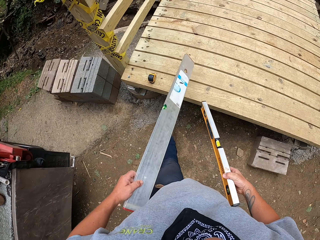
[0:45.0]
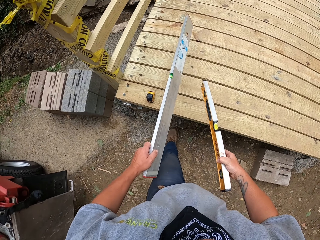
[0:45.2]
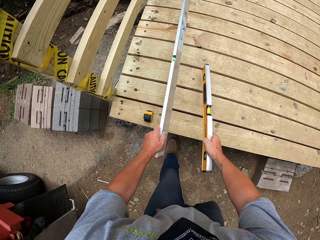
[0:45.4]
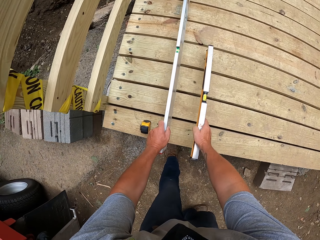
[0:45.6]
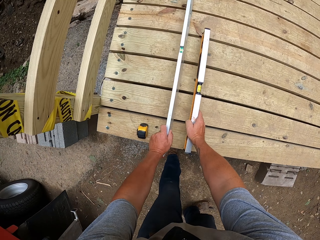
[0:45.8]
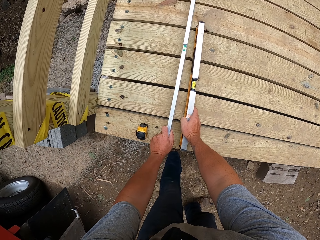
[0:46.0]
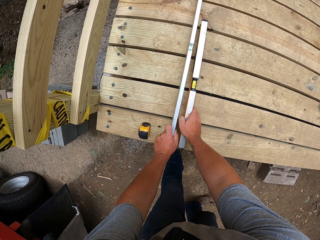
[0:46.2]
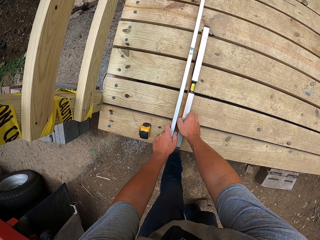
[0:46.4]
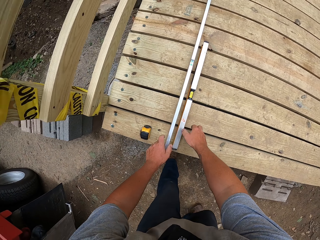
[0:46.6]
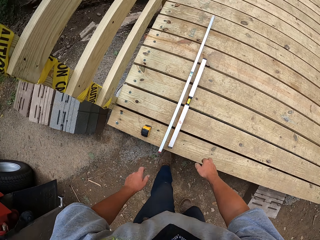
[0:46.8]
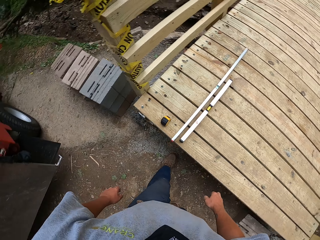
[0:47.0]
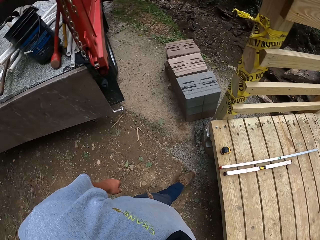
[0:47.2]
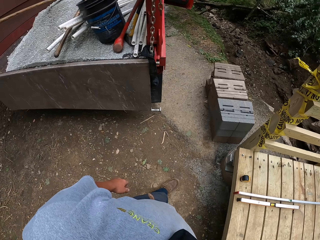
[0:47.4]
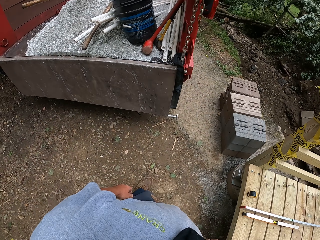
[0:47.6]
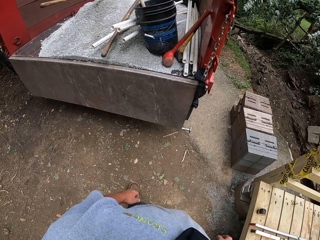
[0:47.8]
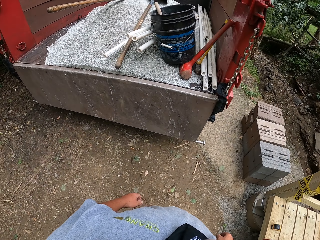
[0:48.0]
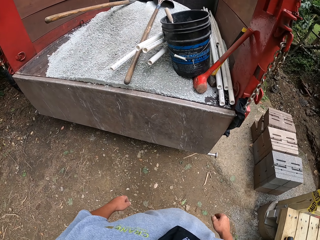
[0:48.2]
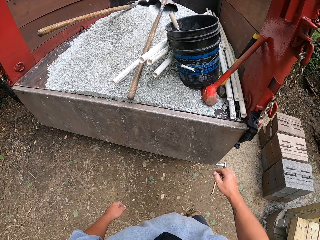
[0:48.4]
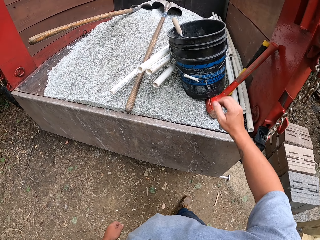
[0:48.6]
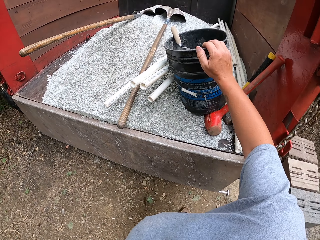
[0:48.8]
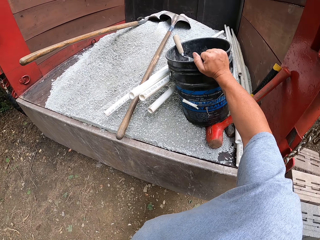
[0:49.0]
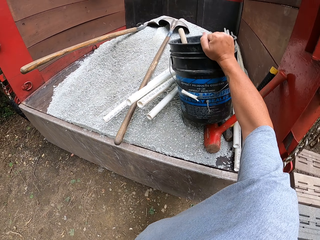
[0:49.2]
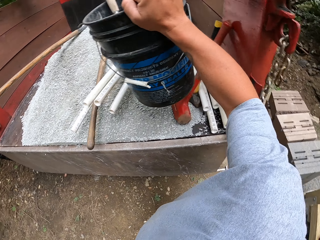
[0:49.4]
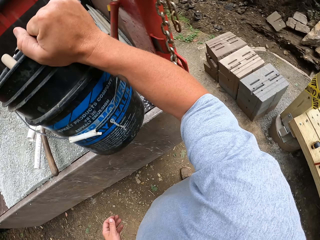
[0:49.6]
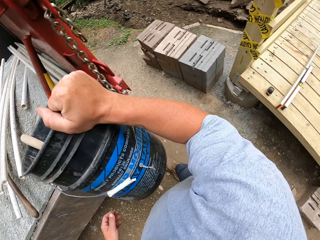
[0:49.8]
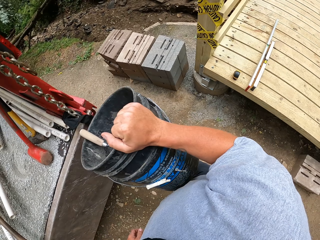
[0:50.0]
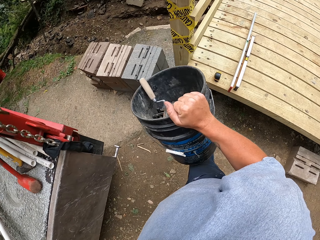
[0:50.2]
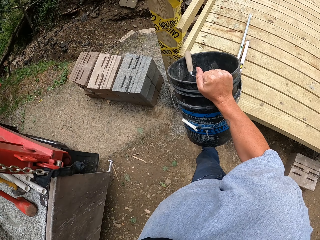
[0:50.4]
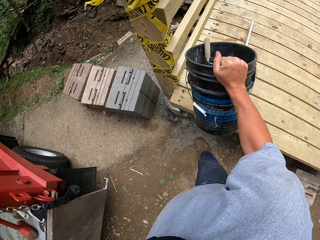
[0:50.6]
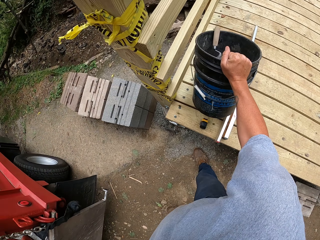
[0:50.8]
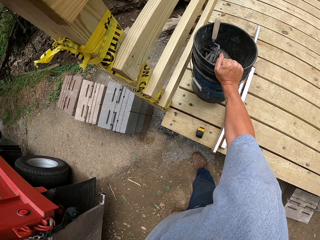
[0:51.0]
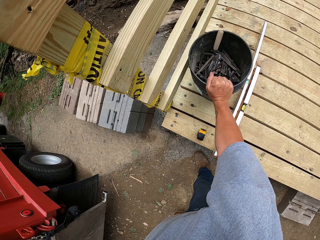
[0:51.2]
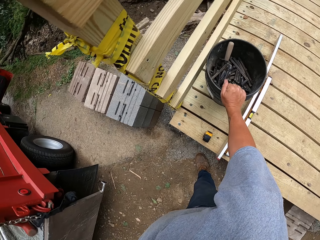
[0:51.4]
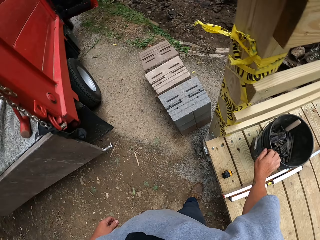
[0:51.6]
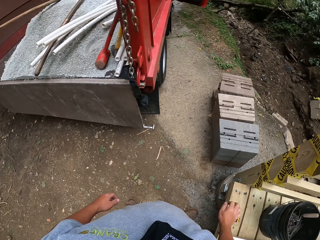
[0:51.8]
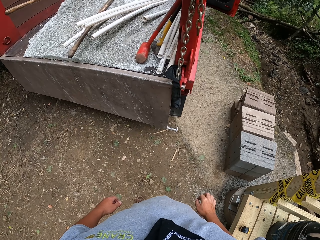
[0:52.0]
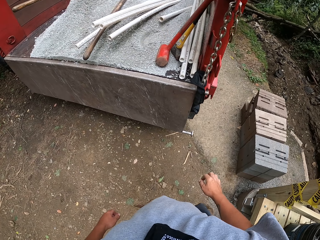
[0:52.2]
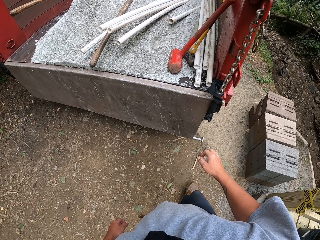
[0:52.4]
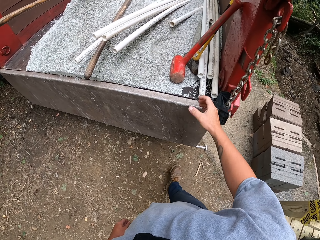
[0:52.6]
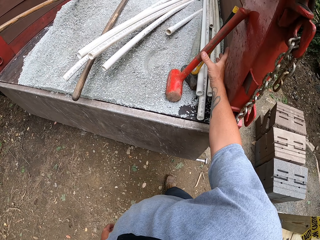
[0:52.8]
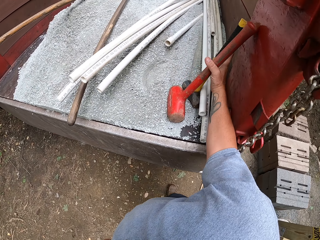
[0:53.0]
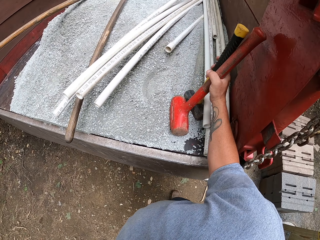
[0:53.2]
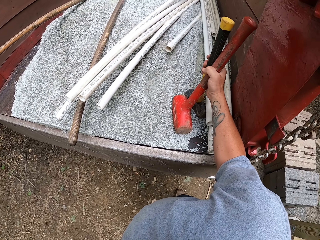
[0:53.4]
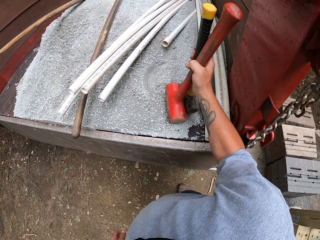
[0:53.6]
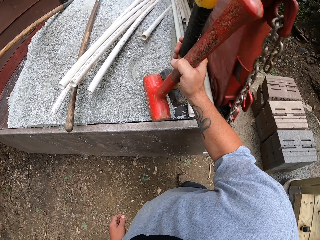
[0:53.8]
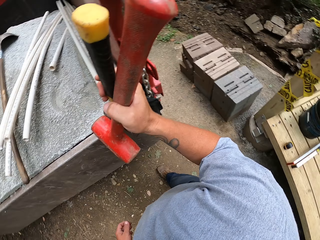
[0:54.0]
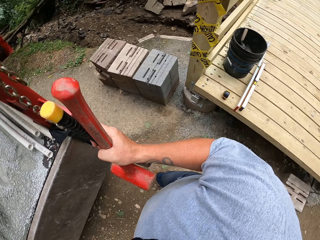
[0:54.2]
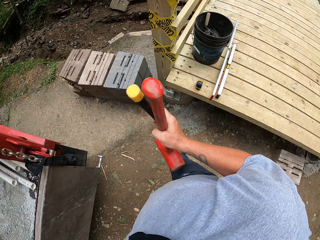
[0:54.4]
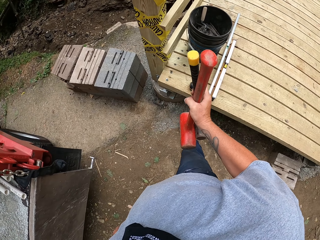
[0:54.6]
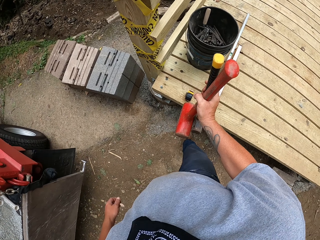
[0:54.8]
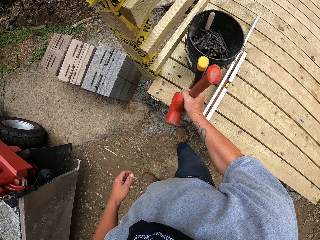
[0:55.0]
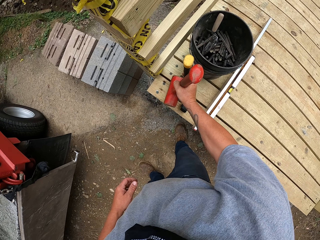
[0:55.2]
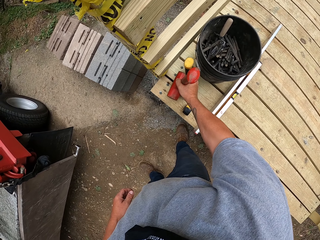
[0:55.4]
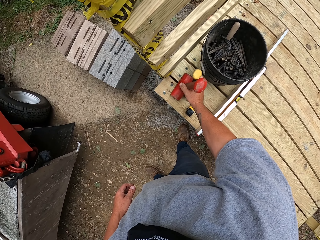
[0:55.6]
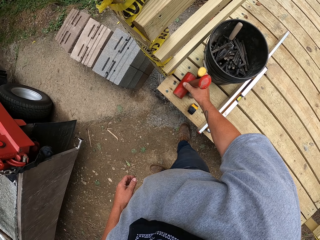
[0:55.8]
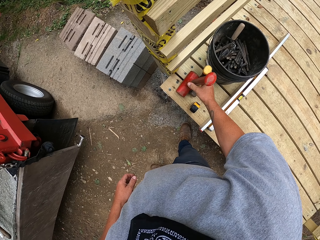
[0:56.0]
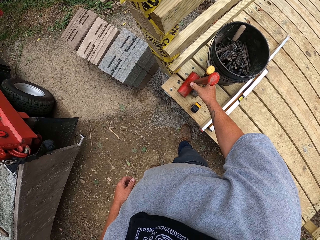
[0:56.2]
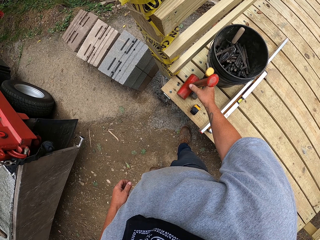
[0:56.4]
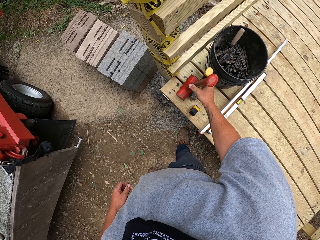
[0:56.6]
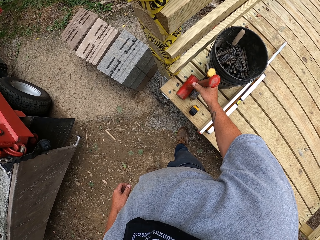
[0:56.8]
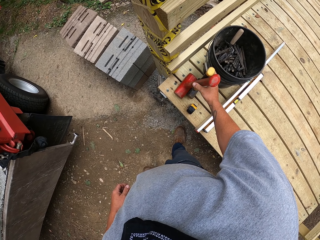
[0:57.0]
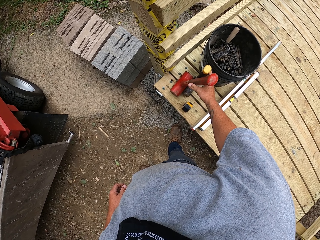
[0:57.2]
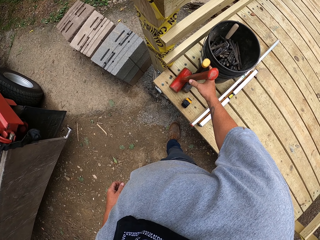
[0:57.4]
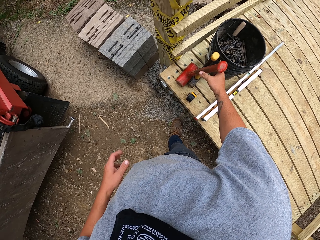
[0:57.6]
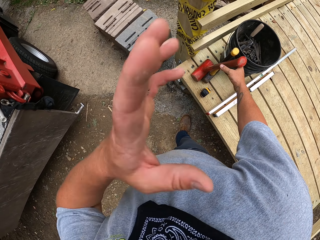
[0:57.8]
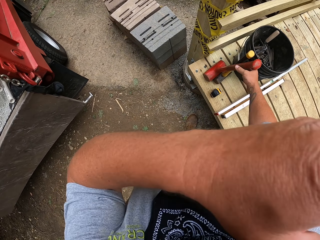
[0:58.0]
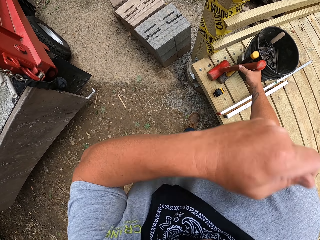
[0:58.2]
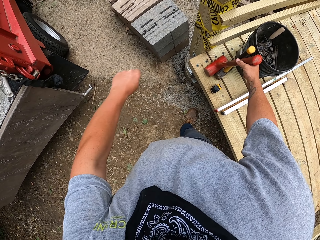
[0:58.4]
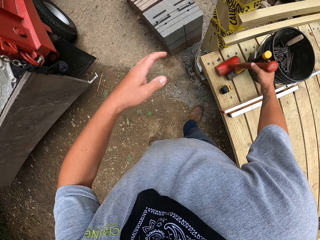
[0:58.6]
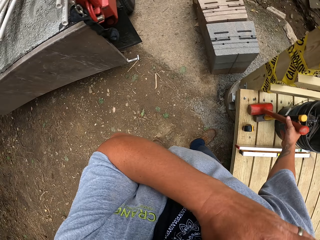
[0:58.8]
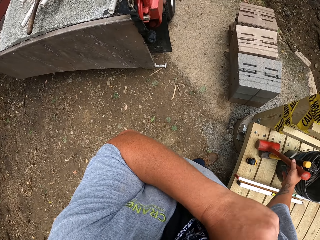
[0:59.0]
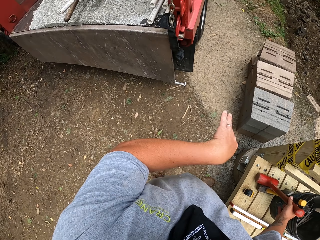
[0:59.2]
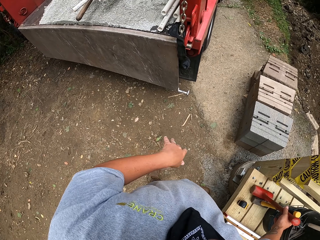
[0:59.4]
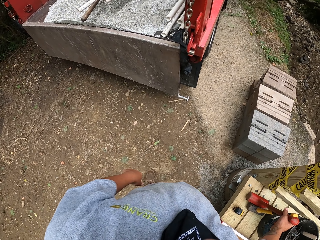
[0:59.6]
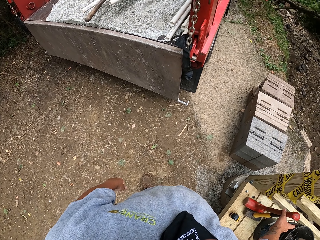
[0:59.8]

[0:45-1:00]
The camera wearer places the spirit level on the wooden structure. They pick a bucket of tools from the lorry. They place the bucket on the wooden structure. They pick the hammers or mallets from the lorry. They place the mallets on the wooden structure.

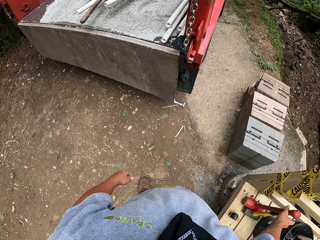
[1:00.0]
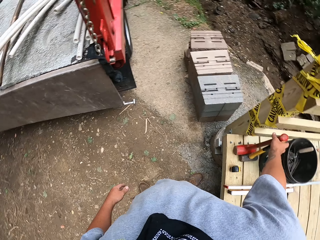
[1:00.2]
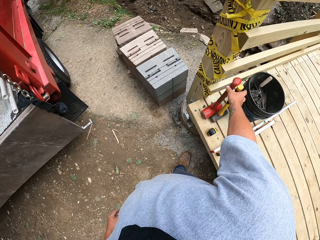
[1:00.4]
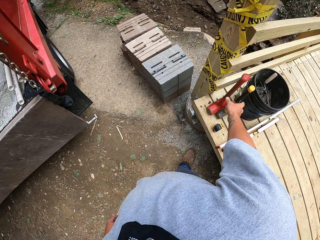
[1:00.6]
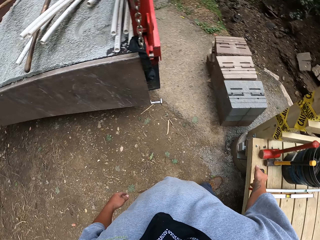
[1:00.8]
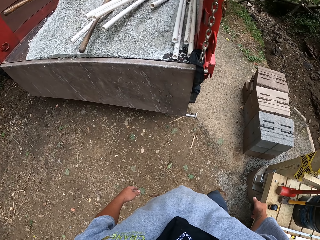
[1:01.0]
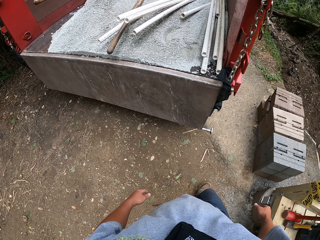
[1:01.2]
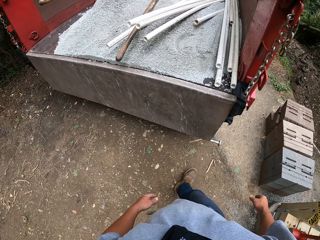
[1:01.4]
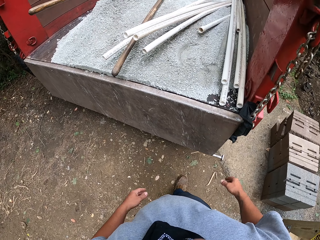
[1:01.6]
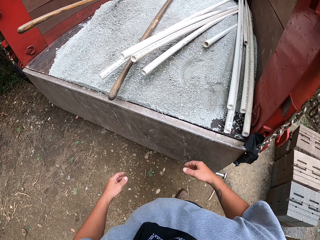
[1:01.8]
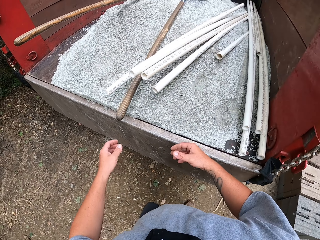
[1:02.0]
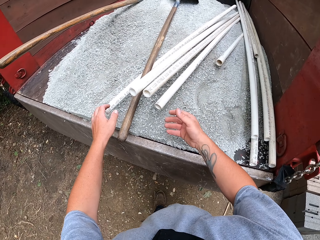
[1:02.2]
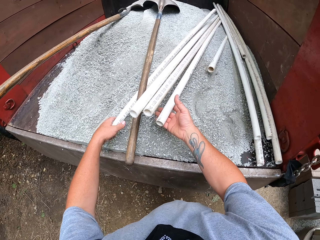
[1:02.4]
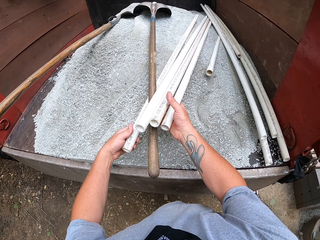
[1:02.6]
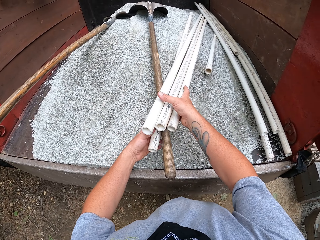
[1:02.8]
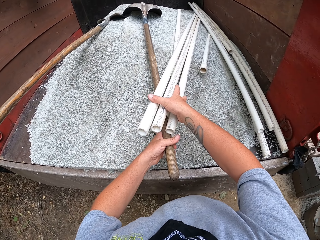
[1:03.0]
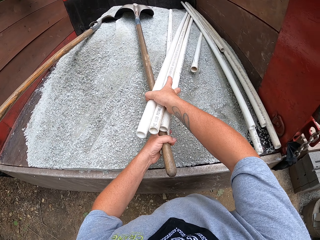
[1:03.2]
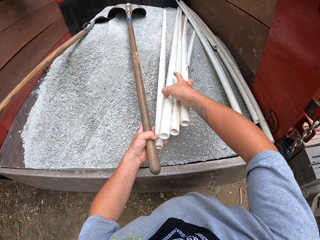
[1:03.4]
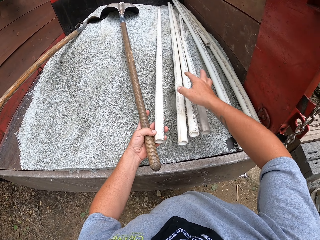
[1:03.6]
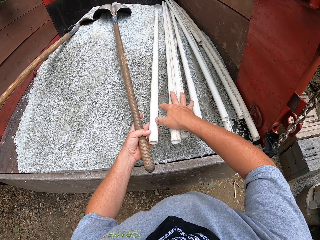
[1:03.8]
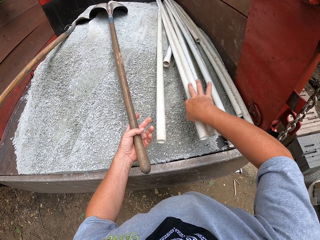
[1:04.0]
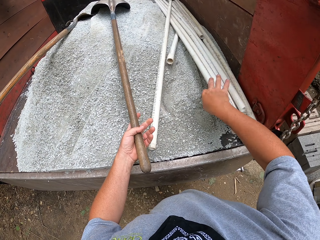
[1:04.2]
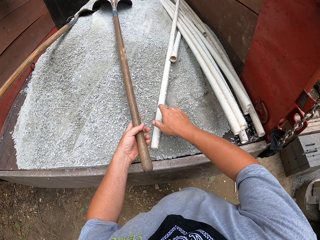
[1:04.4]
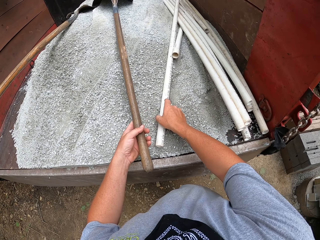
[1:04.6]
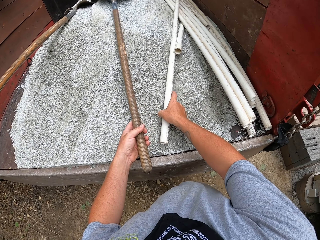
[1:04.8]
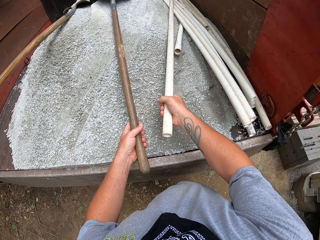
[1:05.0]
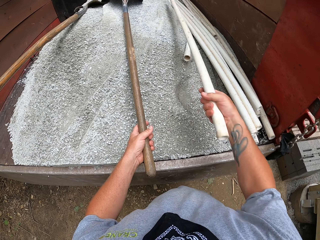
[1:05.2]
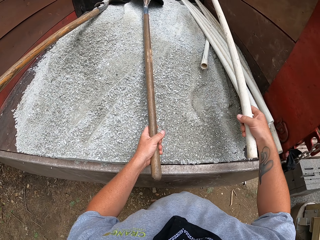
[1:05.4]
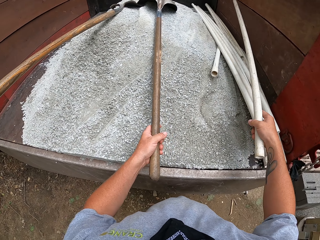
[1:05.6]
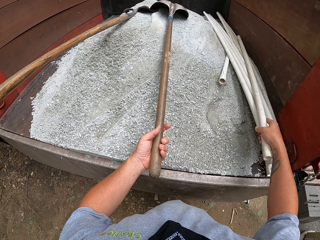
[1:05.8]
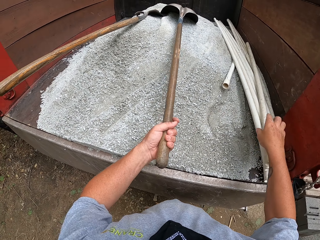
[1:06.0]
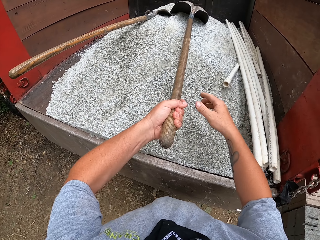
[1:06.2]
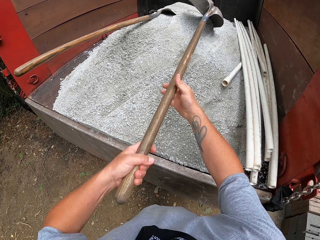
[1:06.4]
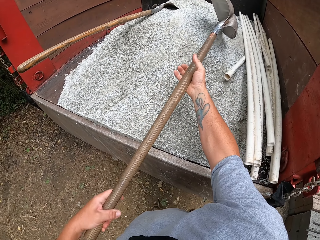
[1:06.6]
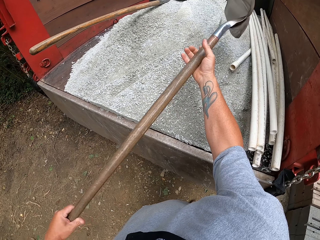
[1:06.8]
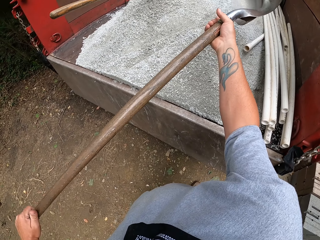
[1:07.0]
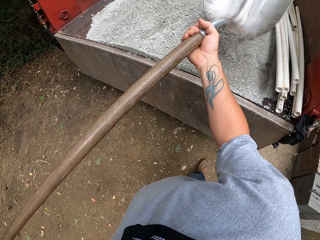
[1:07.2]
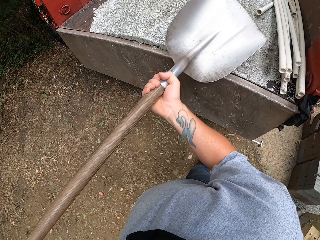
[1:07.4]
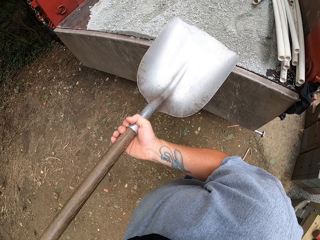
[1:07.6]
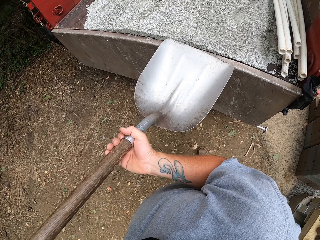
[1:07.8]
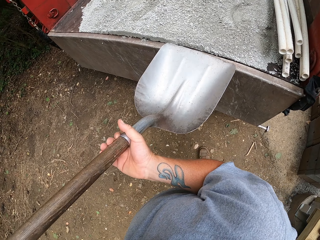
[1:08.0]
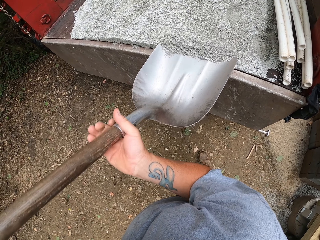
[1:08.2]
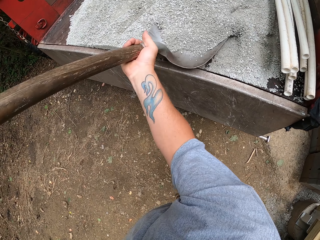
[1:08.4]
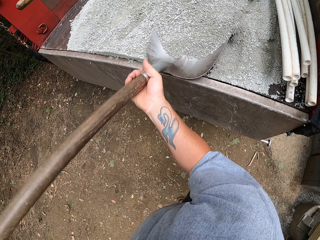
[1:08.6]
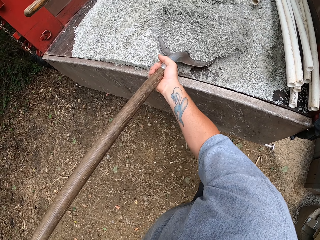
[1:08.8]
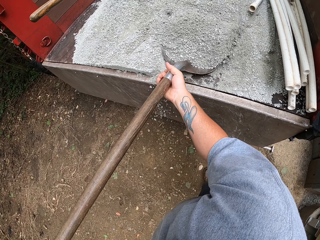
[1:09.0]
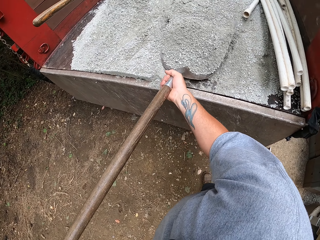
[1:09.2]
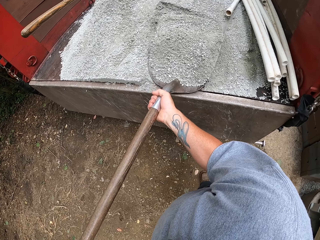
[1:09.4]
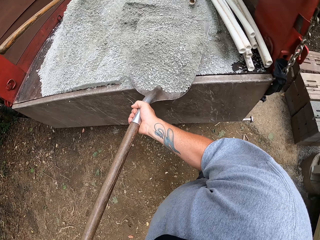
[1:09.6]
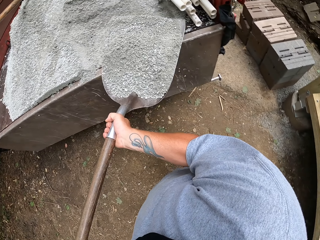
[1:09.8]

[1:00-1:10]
The camera wearer puts the pipes in the lorry aside. They pick up the shovel. They scoop the sand with the shovel.
